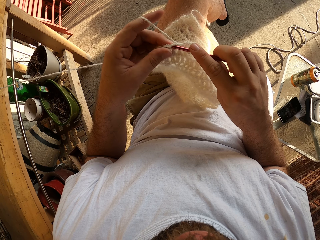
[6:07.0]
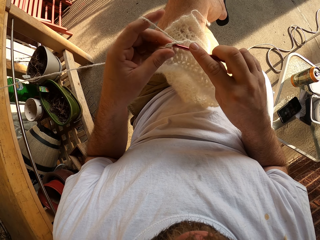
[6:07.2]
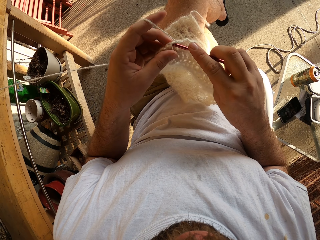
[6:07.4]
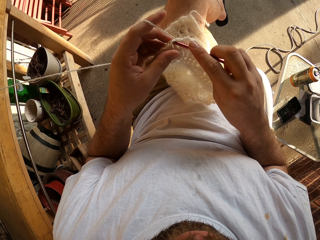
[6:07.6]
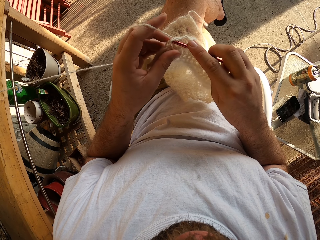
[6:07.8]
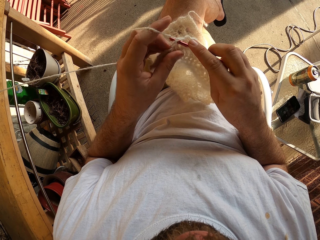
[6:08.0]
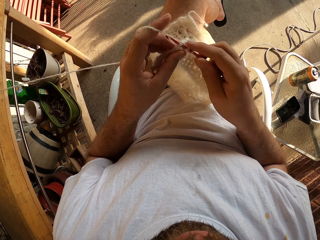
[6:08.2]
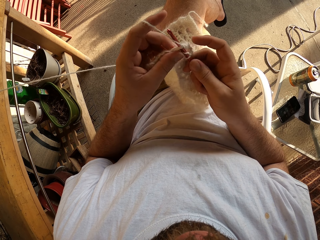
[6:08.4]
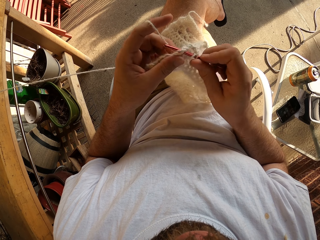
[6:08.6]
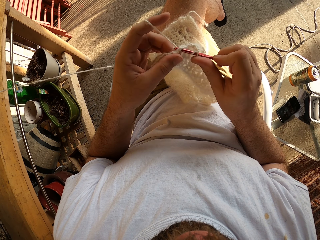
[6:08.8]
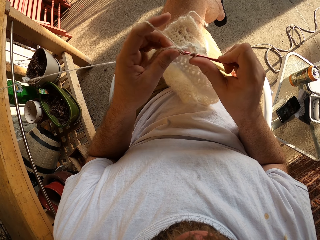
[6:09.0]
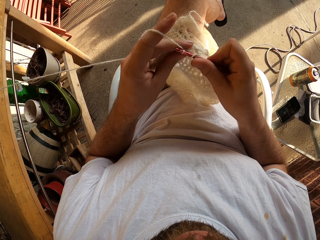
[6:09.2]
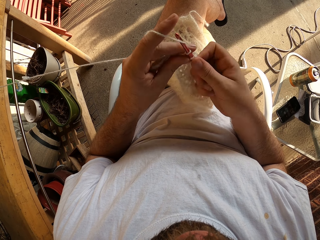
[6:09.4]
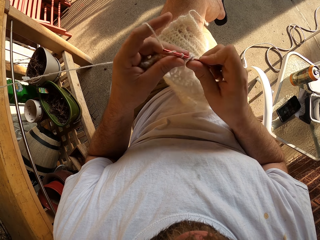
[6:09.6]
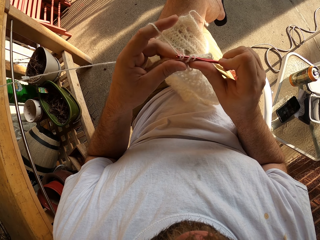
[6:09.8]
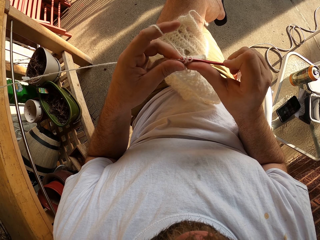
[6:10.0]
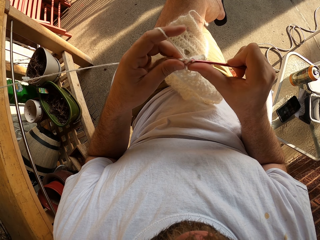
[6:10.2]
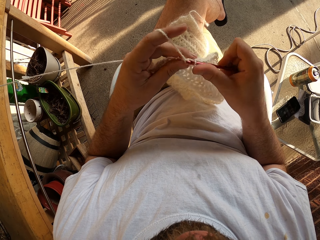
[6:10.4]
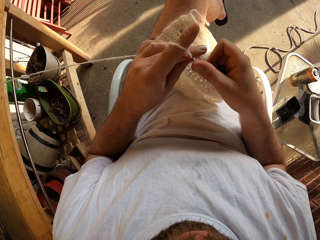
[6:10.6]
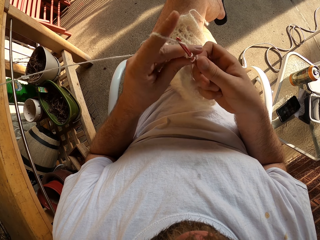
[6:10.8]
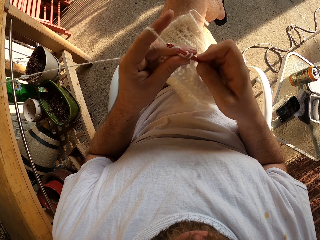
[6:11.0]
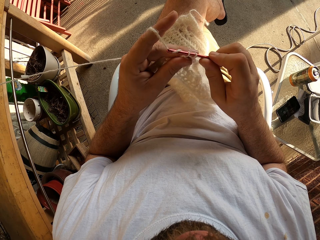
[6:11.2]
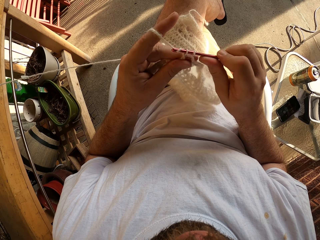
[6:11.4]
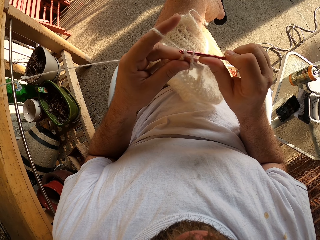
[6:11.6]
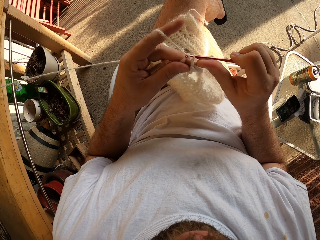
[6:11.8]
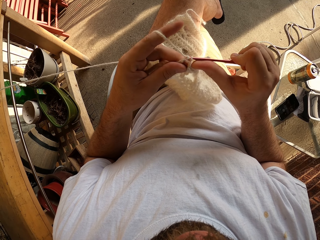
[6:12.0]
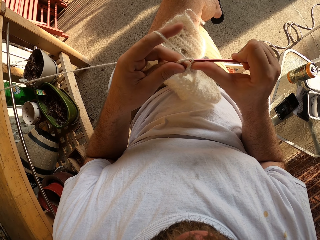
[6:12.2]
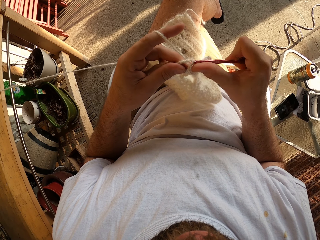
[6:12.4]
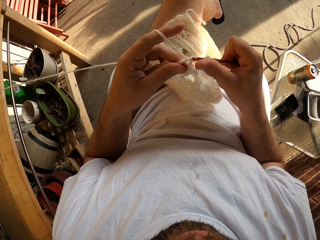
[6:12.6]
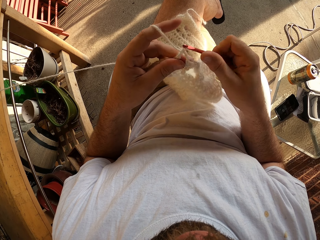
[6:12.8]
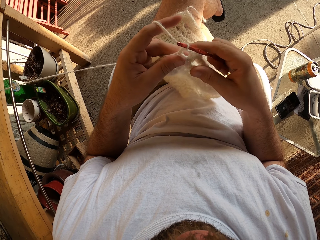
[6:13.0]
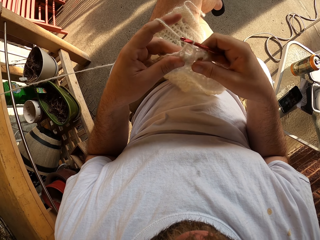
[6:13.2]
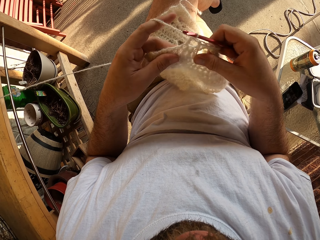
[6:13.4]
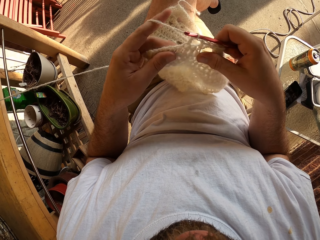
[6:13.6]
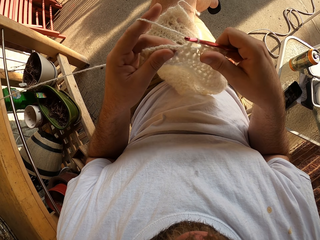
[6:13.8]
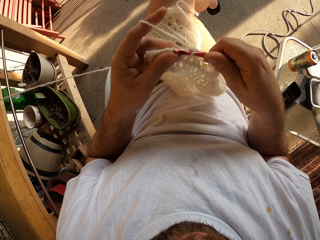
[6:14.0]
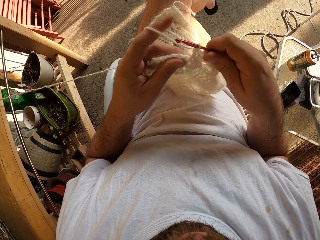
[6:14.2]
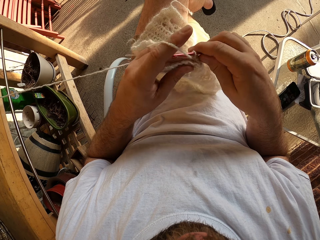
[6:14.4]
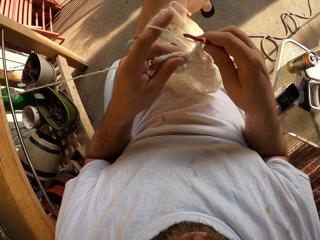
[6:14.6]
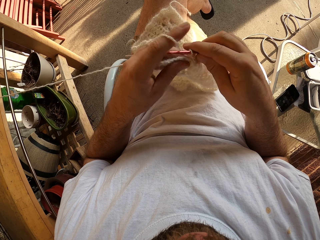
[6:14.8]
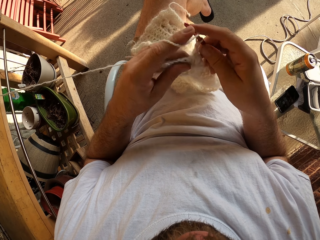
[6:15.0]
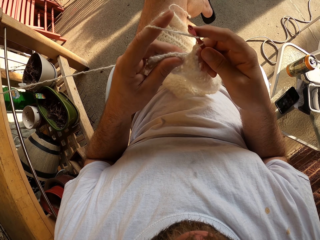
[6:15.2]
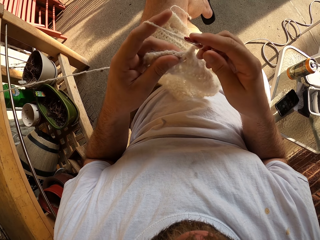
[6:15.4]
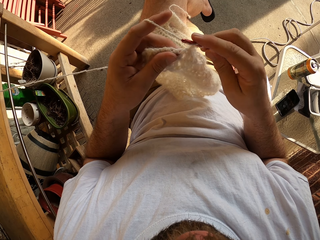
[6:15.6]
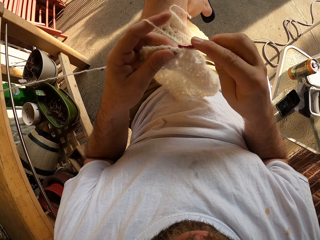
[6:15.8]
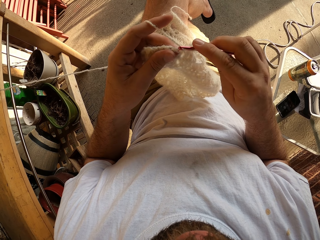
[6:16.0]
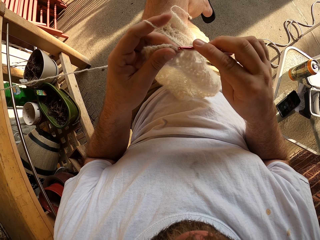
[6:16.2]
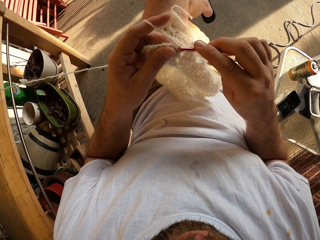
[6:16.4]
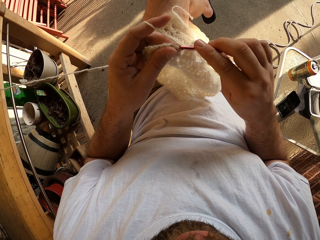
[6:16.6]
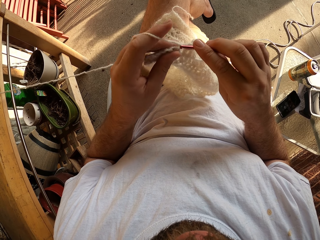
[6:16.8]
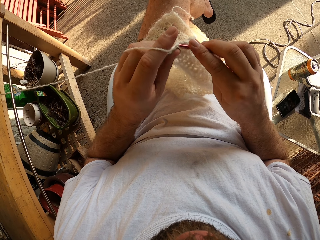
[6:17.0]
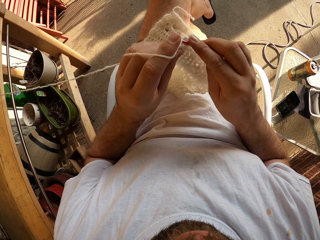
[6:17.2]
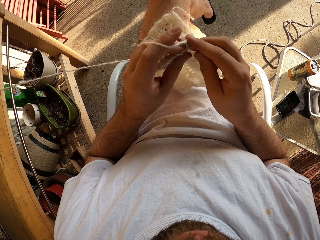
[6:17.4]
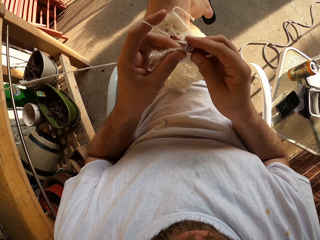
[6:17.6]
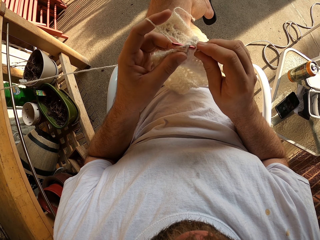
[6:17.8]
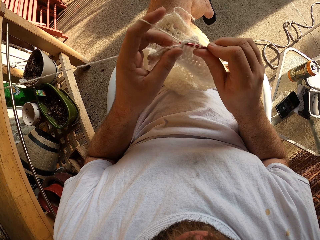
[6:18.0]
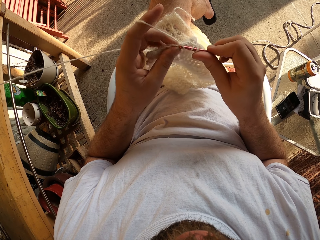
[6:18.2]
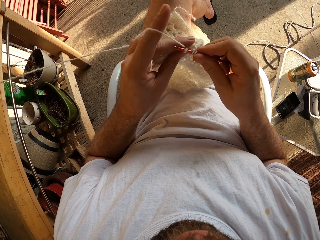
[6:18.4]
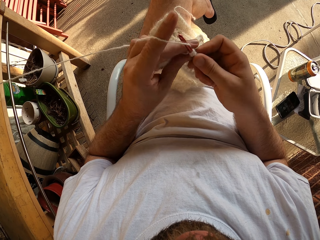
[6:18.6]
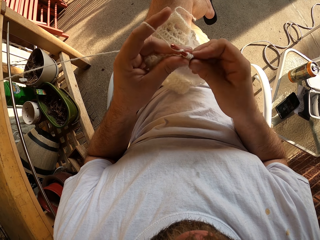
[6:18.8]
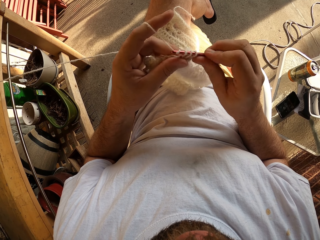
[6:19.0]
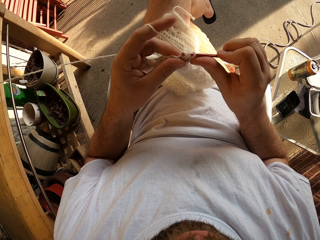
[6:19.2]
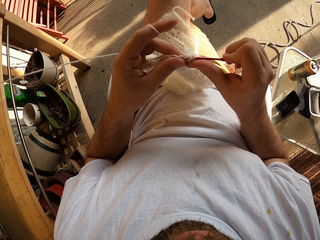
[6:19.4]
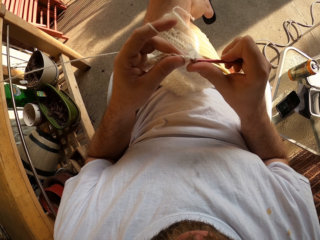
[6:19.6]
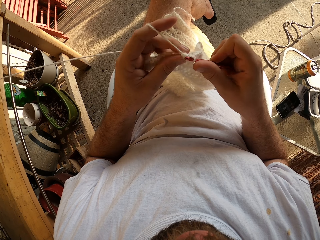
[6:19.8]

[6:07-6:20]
The camera wearer stretches the fabric and knits the fabric.

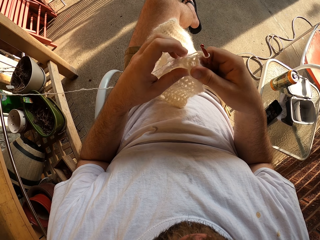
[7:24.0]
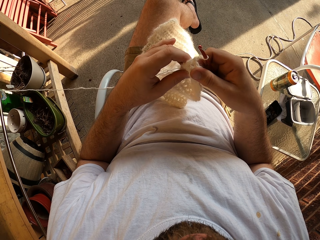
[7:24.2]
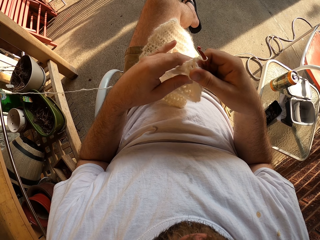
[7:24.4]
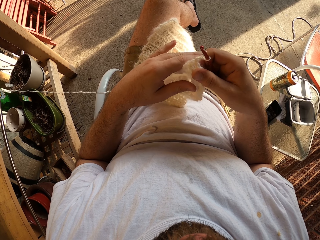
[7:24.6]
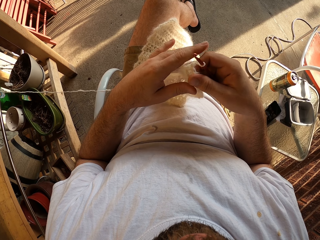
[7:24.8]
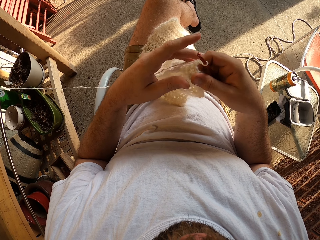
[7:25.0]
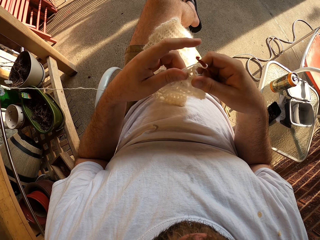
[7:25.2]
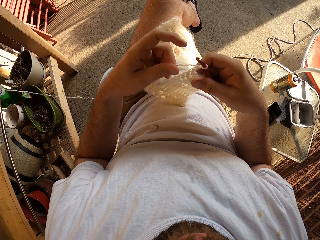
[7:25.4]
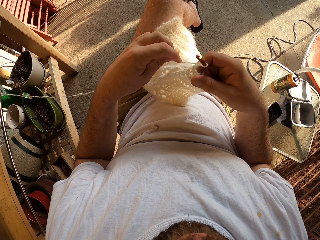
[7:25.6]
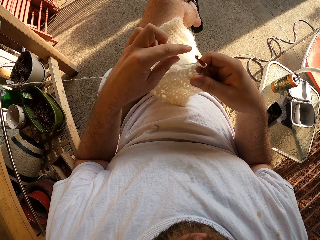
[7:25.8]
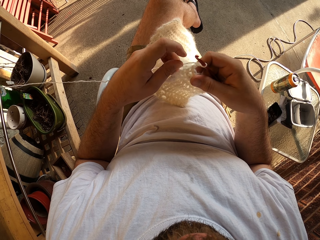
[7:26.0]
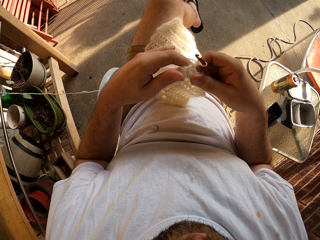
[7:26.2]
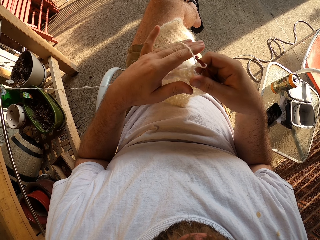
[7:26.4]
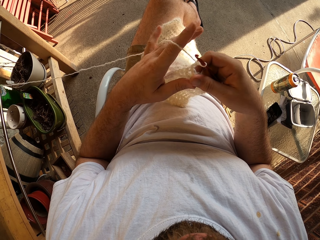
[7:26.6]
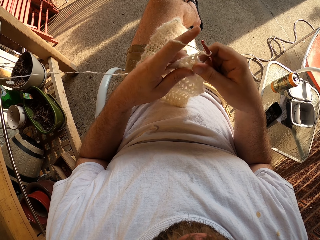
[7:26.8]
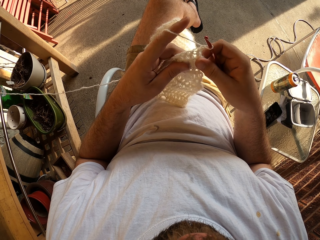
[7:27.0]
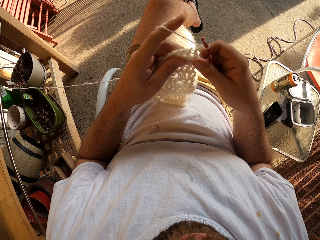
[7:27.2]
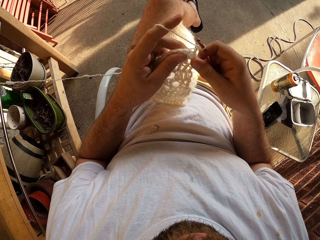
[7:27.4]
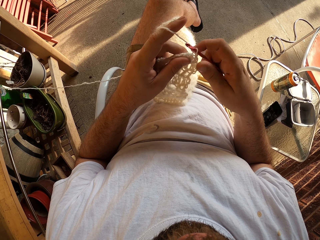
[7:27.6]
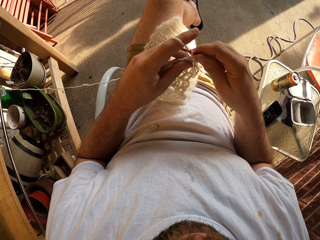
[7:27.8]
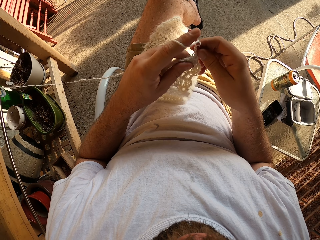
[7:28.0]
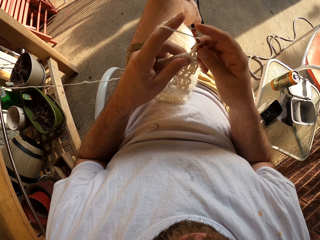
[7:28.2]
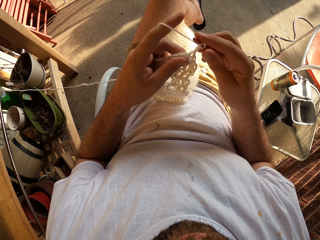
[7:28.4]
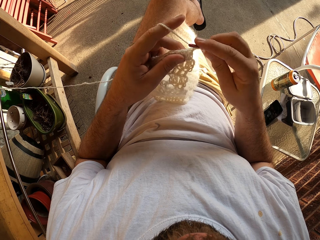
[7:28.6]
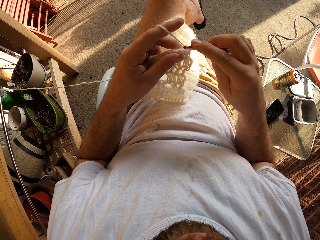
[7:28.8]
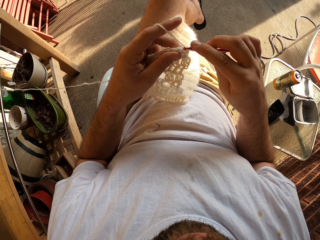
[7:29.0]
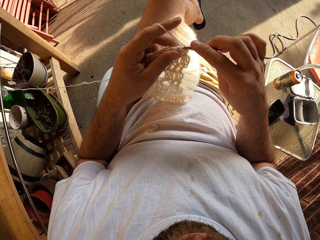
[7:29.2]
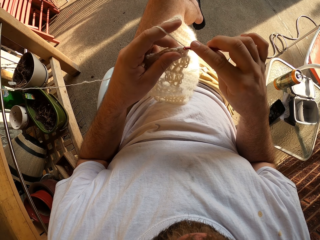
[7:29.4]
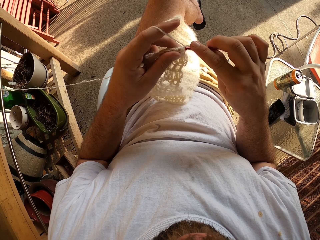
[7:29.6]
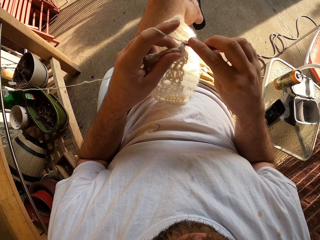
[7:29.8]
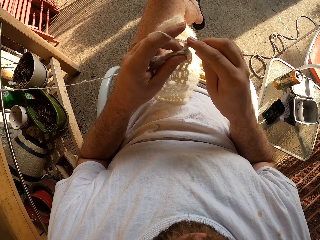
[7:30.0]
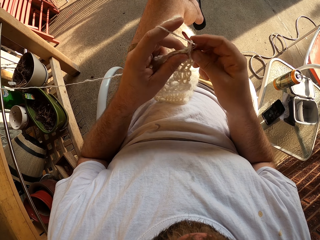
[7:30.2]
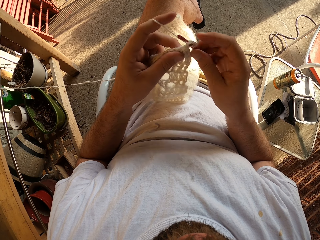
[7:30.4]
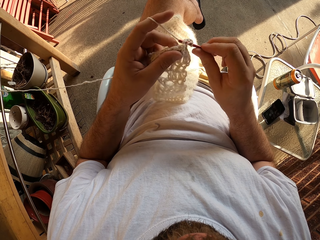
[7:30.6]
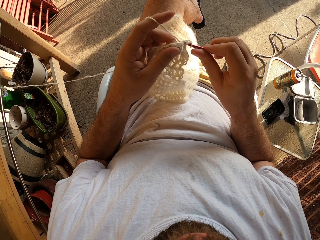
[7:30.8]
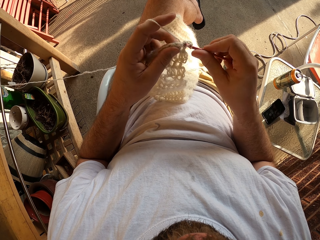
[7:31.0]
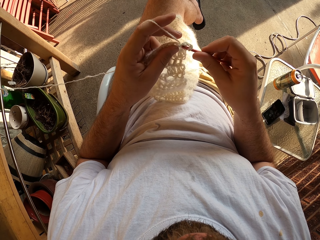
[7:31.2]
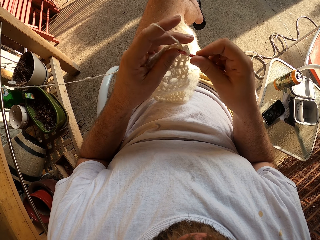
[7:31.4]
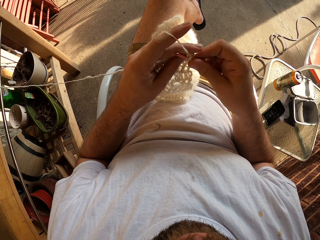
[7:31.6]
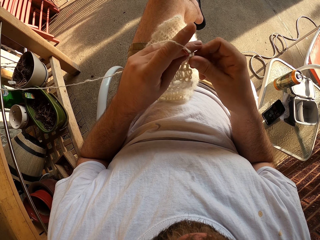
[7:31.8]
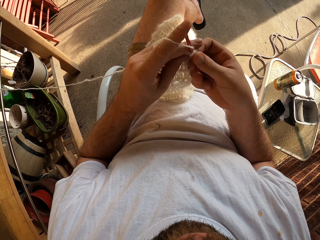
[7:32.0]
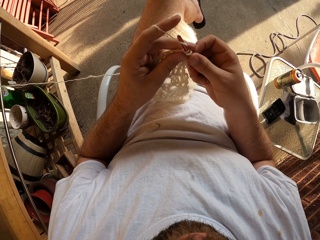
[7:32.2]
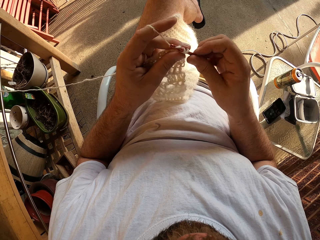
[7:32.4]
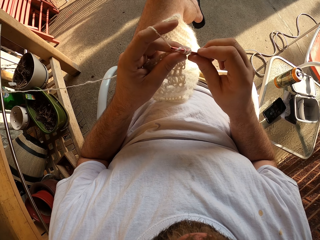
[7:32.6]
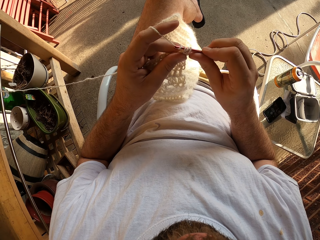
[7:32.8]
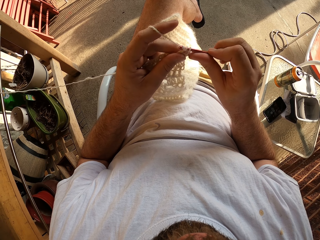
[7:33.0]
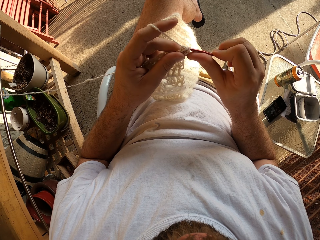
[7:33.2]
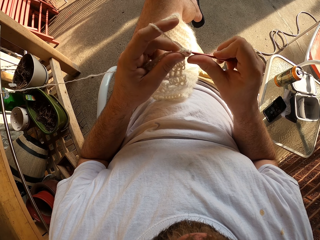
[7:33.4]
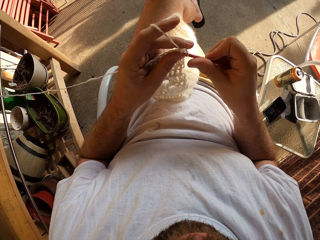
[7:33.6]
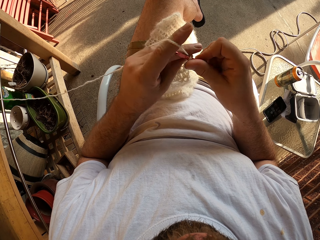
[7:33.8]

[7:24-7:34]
The camera wearer holds the fabric. They crochet the fabric with the crochet hook and yarn.
